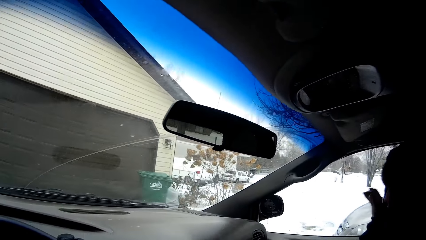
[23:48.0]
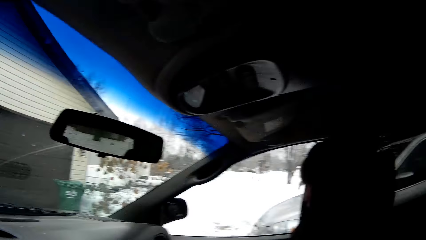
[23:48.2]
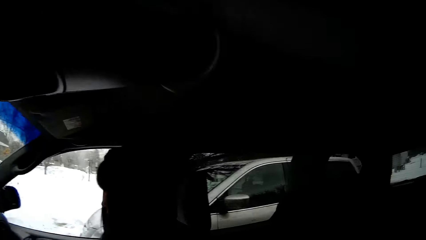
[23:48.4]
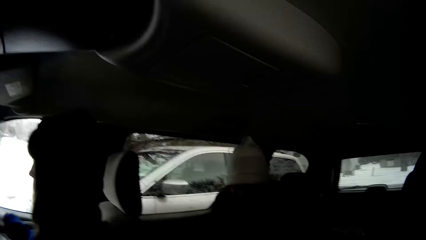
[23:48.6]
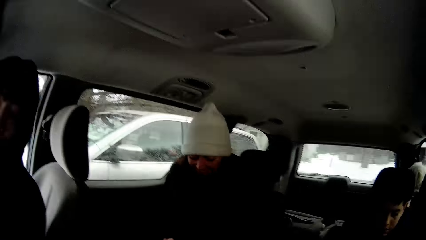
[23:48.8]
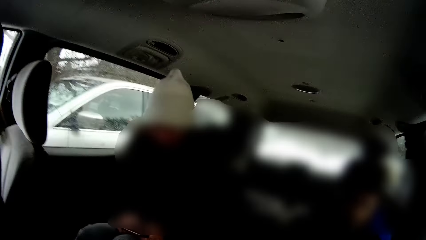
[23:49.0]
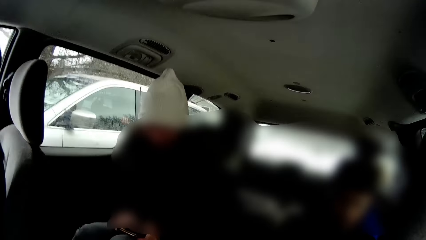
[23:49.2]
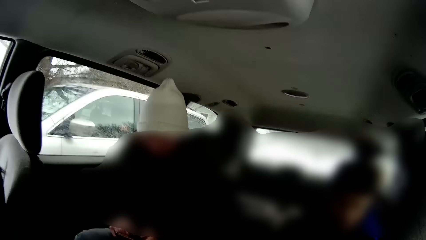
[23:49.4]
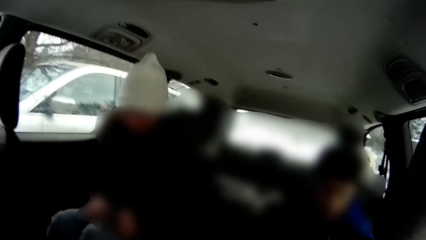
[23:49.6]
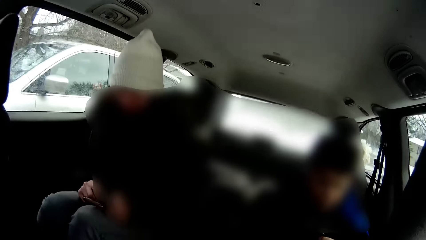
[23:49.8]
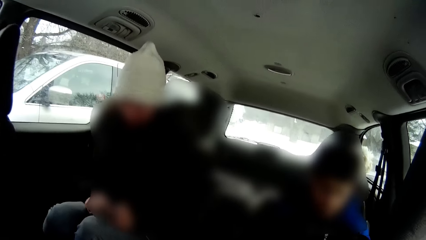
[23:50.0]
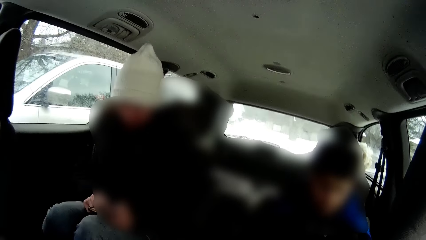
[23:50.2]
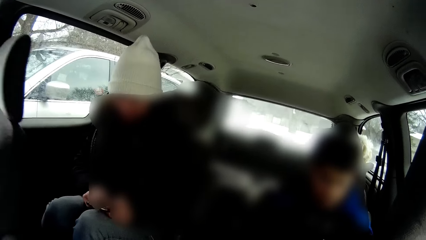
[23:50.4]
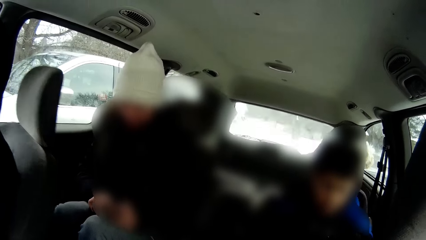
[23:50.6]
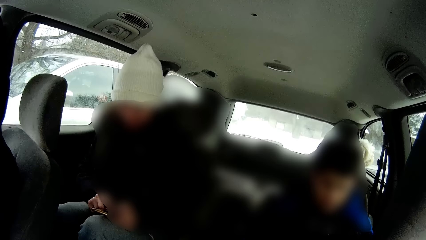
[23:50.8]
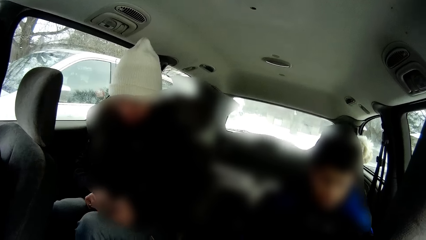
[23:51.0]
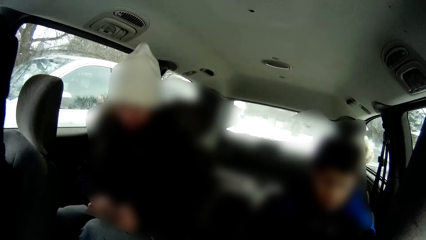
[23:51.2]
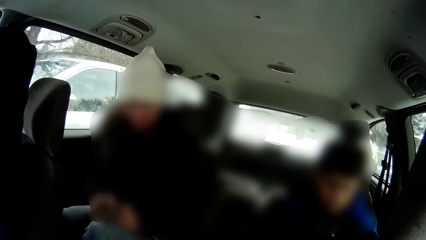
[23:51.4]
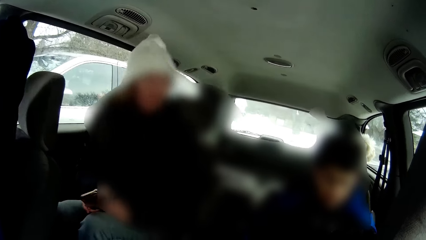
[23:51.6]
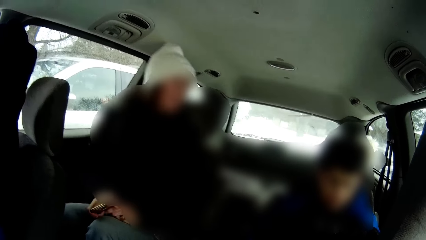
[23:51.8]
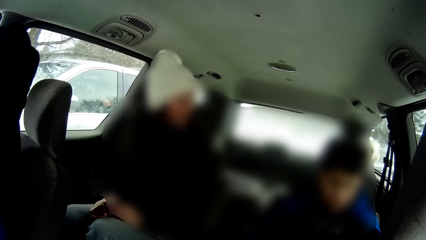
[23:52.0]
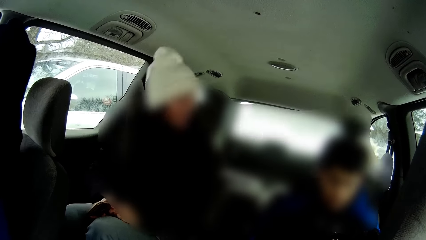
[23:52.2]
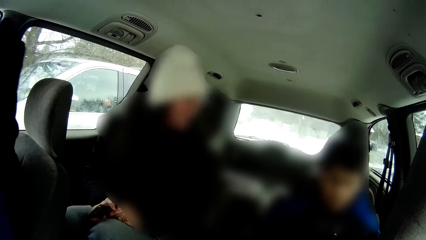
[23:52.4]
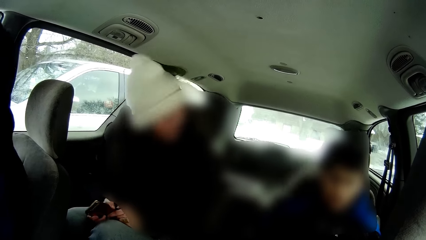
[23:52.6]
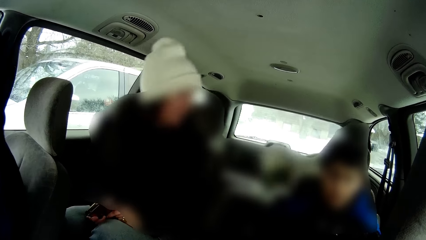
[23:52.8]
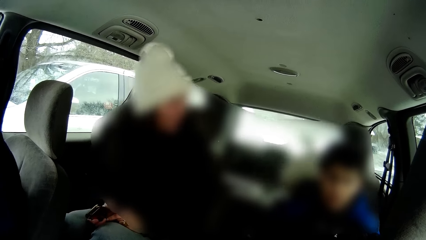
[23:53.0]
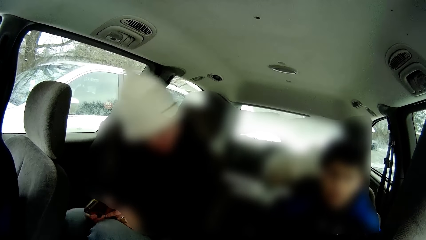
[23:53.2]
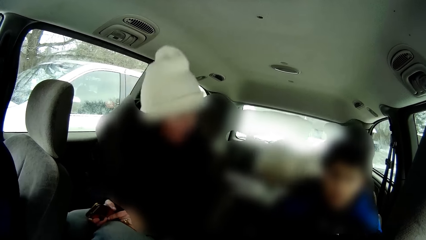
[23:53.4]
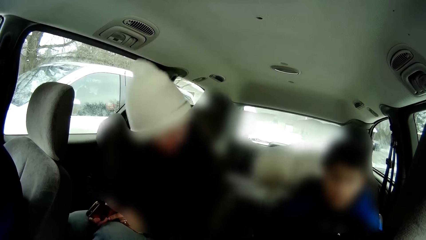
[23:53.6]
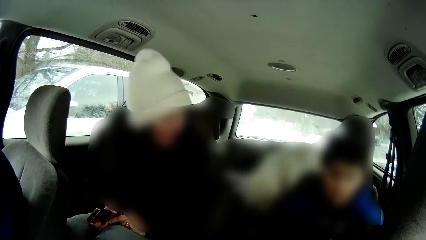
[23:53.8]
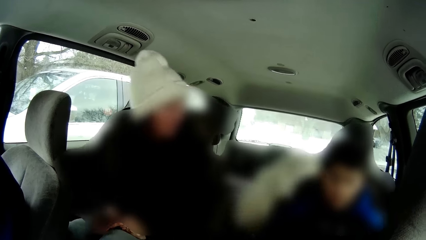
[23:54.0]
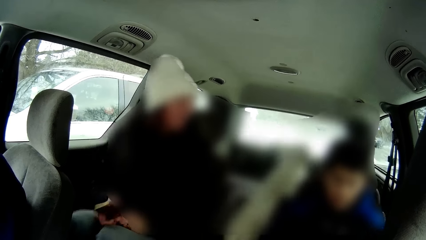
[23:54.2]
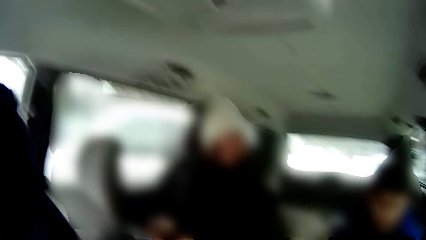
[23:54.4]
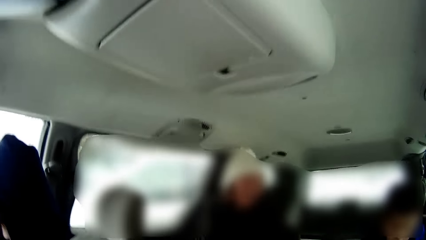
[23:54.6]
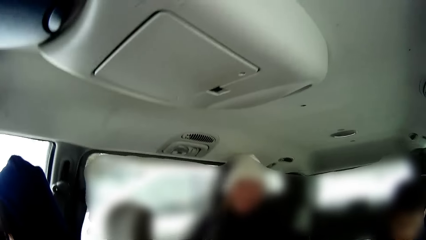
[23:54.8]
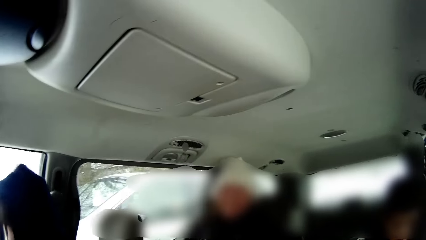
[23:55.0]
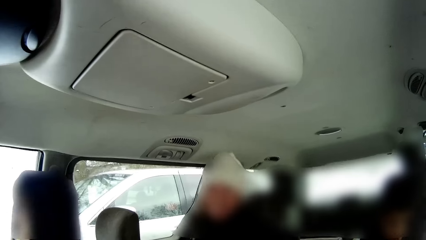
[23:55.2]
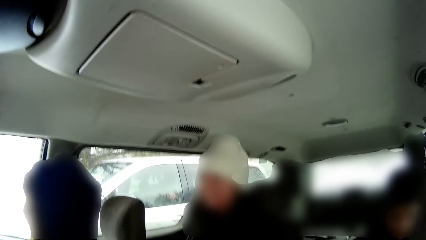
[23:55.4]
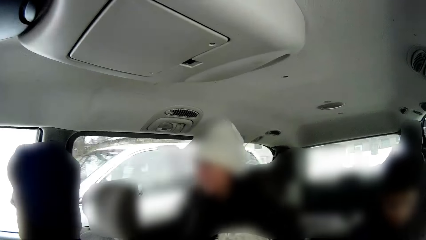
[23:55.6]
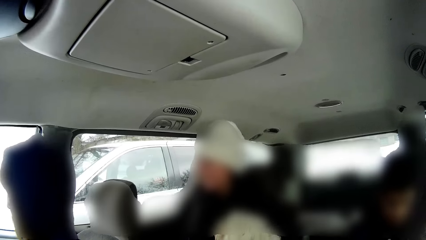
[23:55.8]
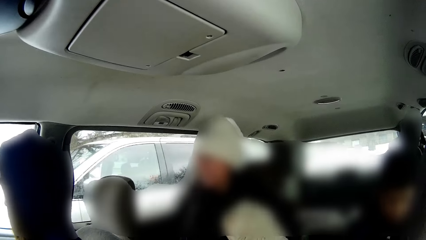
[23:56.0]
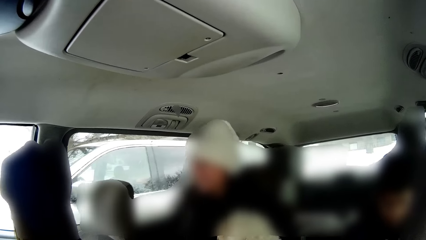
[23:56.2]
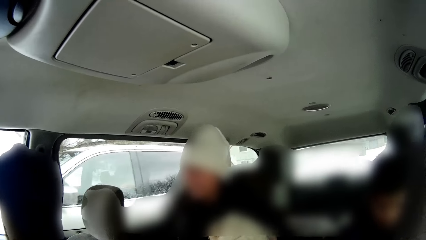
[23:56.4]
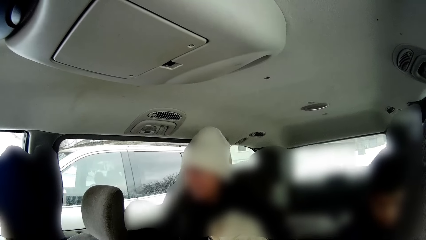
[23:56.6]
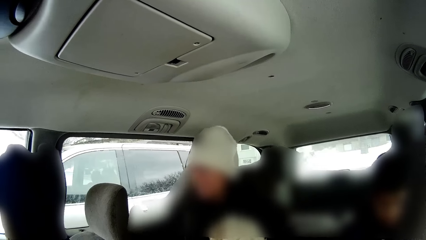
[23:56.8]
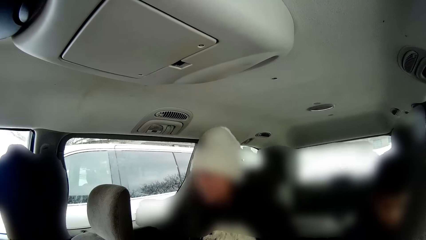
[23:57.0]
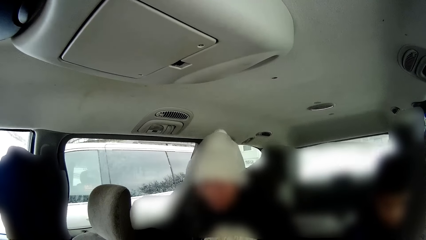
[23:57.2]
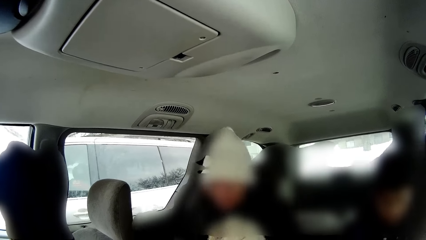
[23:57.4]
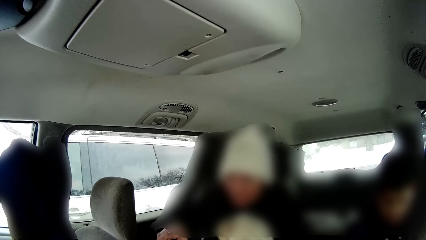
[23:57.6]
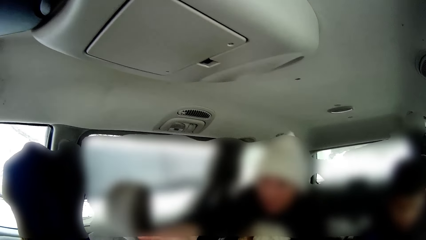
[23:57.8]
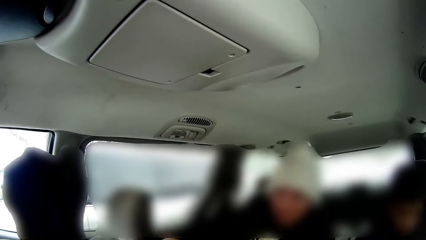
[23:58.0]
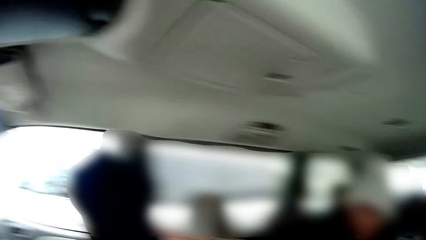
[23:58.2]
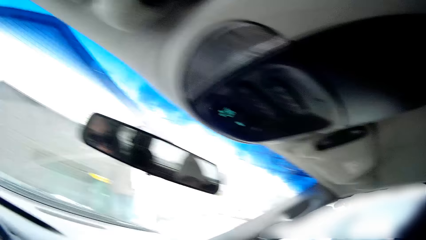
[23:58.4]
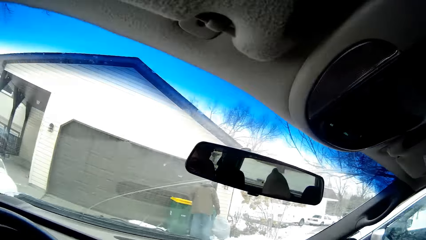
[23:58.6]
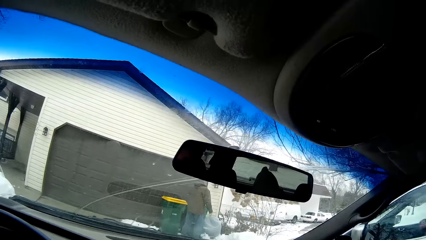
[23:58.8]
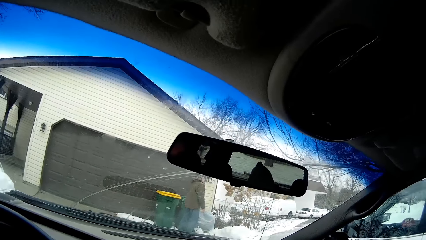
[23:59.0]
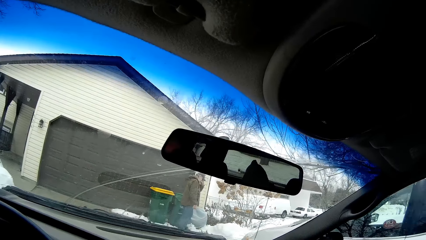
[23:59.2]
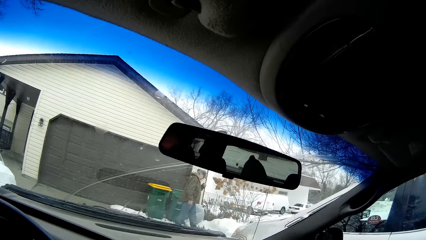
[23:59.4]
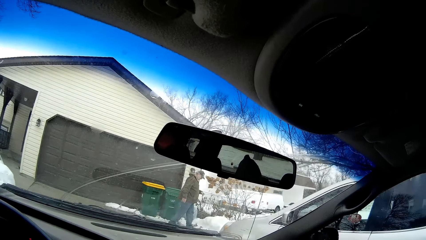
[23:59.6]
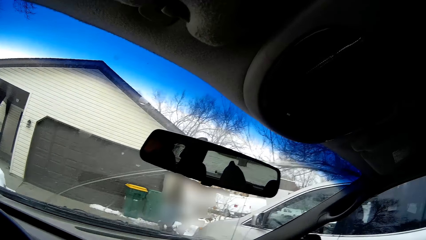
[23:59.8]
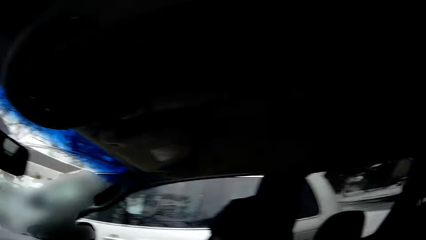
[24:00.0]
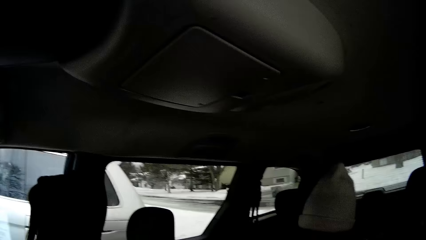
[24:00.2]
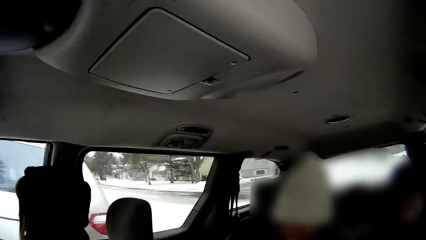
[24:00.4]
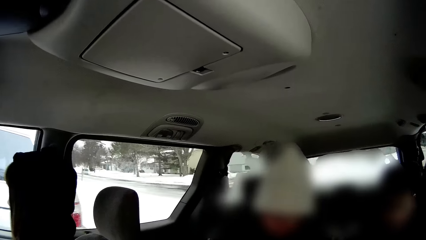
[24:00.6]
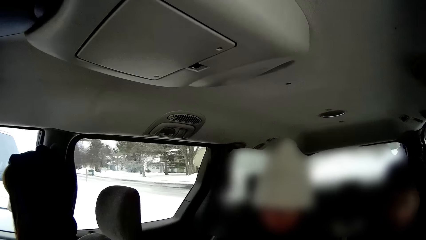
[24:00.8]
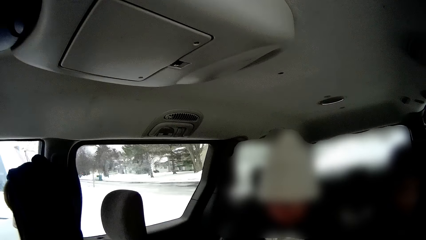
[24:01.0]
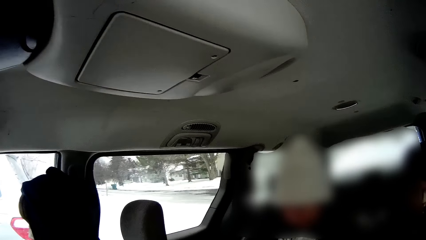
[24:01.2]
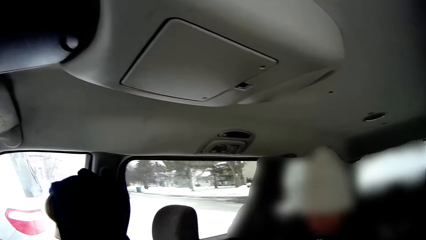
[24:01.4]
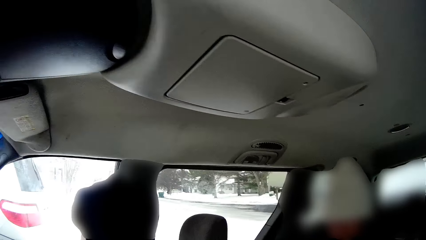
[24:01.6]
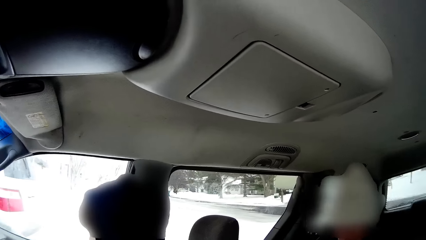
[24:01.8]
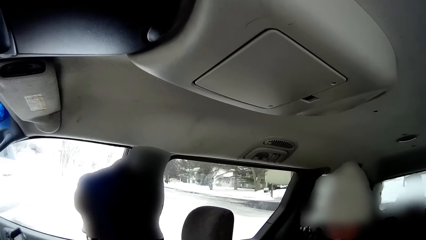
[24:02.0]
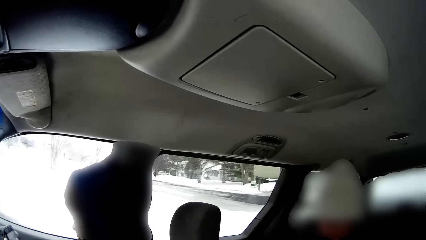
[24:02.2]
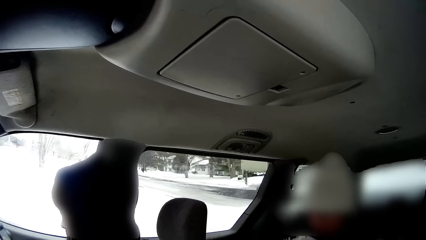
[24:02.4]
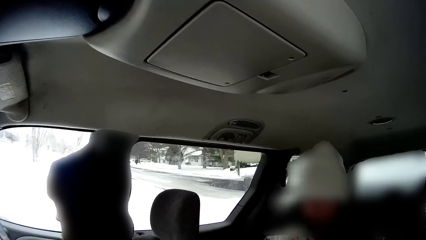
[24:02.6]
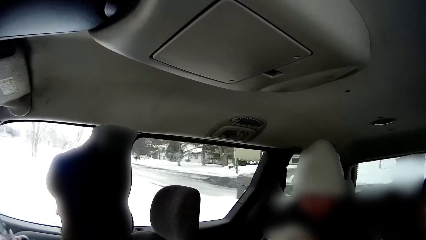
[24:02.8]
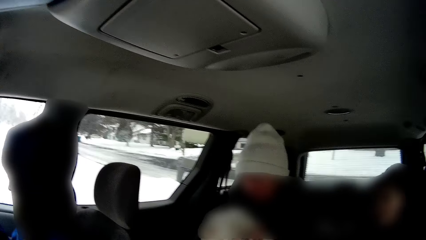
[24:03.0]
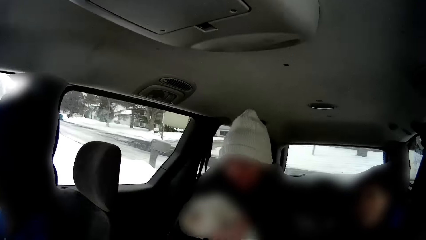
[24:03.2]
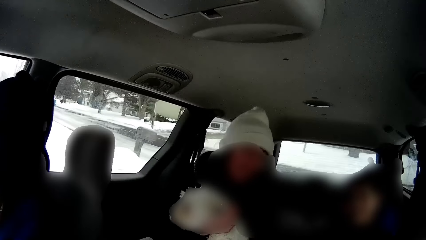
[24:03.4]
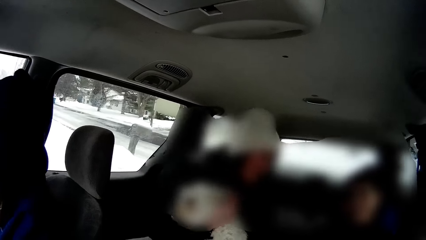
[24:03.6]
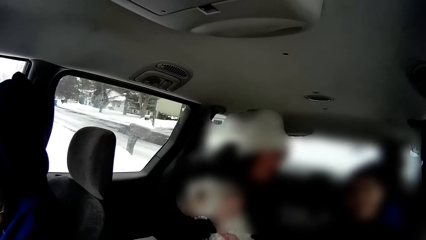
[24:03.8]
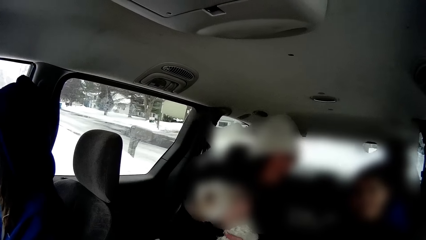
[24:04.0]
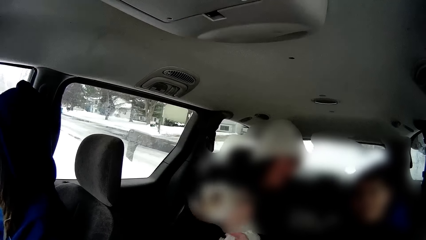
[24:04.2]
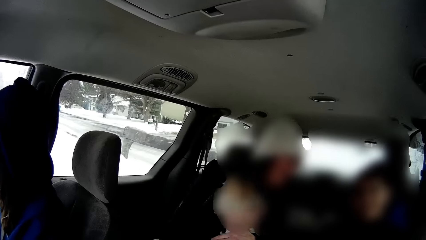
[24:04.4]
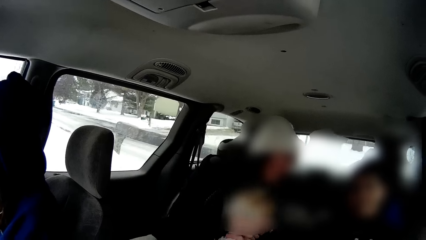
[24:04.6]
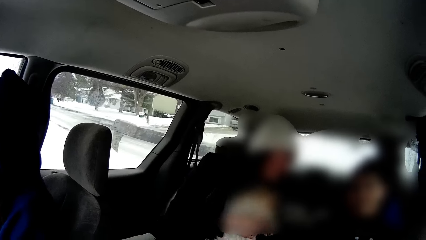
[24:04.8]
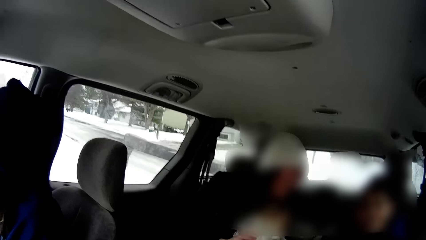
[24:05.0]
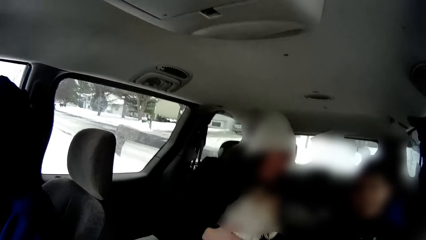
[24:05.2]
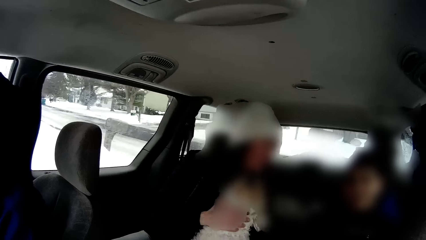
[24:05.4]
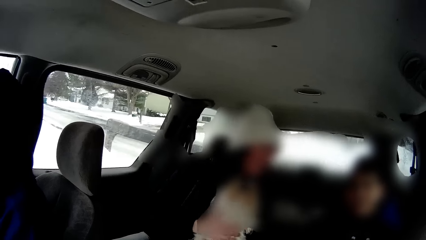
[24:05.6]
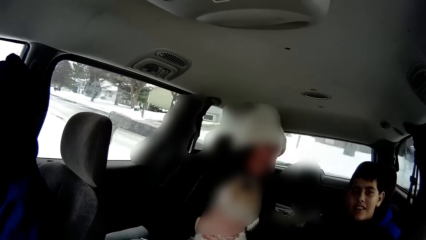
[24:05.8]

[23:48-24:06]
A woman operates a phone with both hands and plays with a dog. The dog jumps down from the backseat of the car. A man covers his nose with his left hand at a refuse bin on the walkway of the apartment. The woman carries the dog in her right arm.
